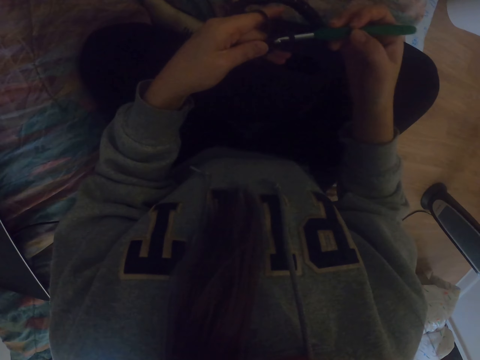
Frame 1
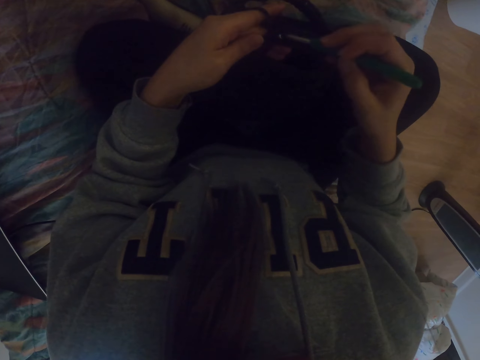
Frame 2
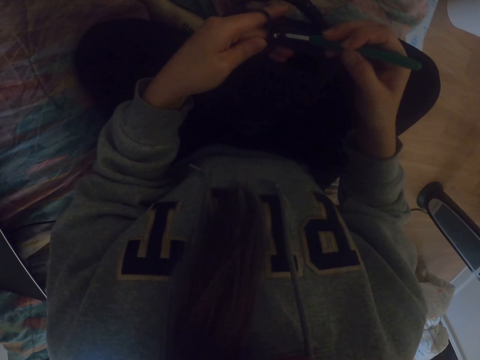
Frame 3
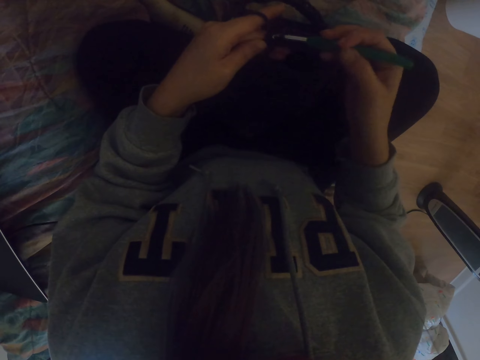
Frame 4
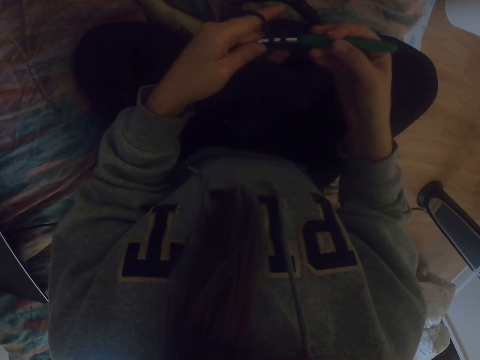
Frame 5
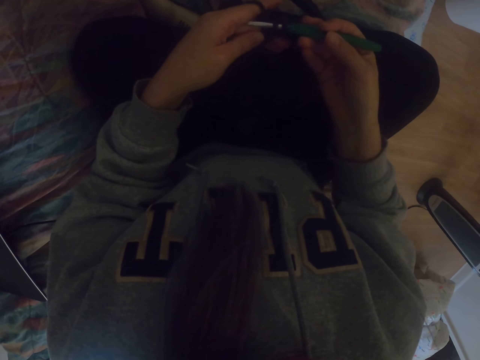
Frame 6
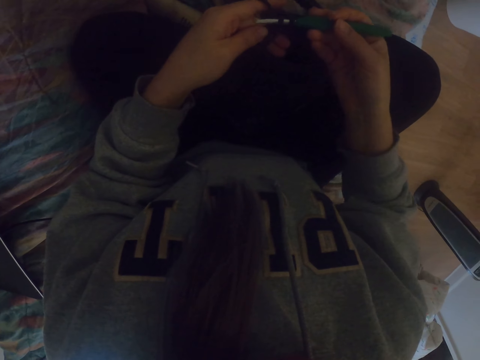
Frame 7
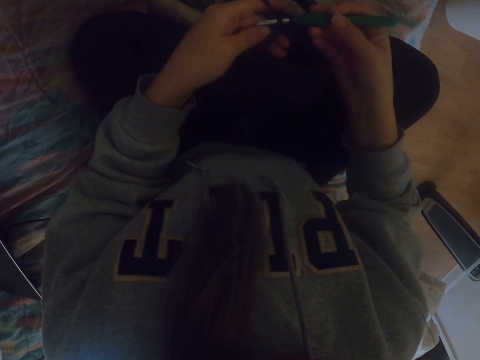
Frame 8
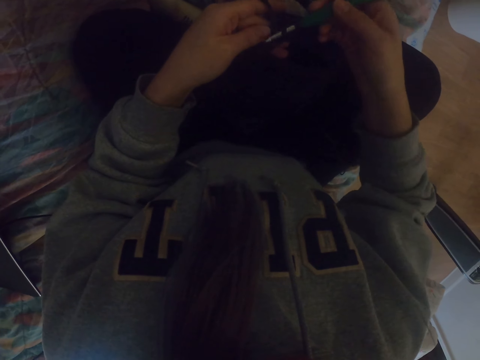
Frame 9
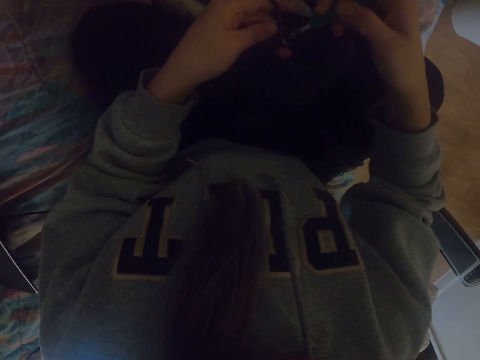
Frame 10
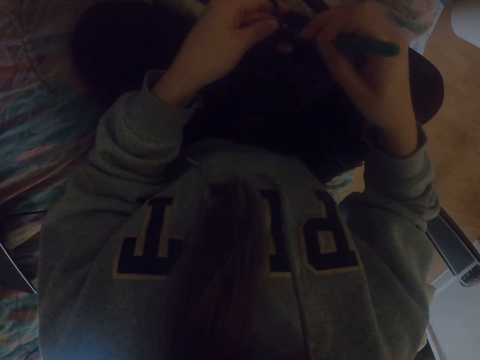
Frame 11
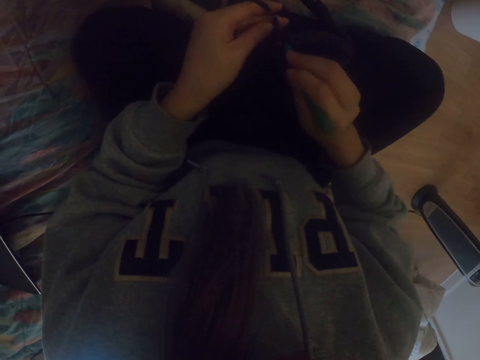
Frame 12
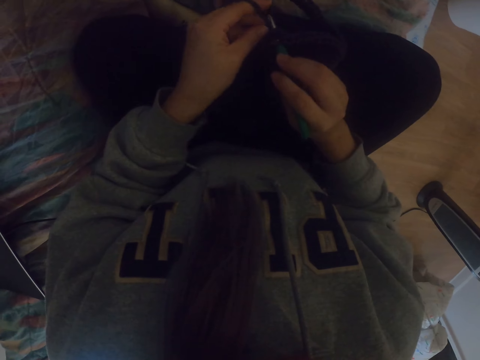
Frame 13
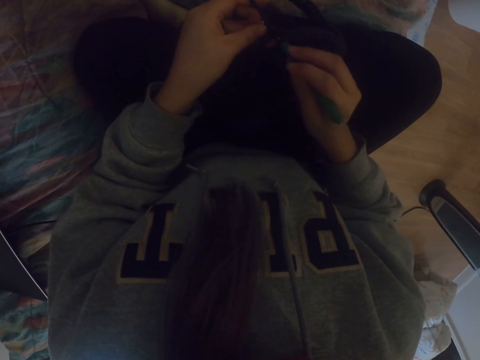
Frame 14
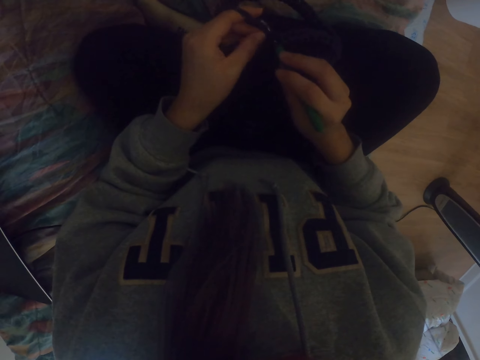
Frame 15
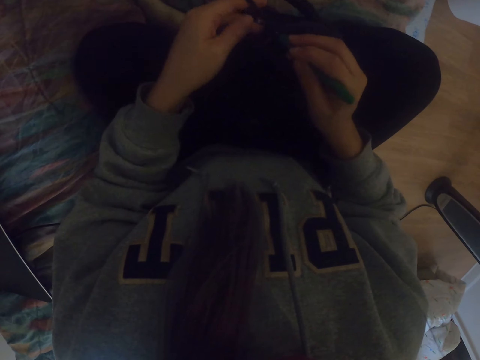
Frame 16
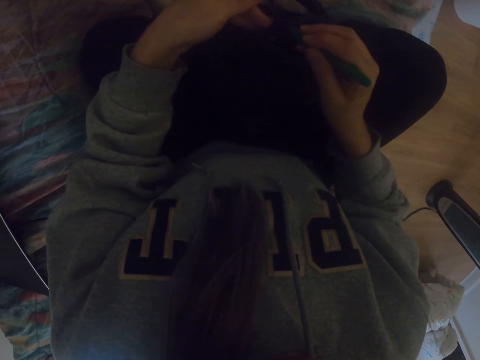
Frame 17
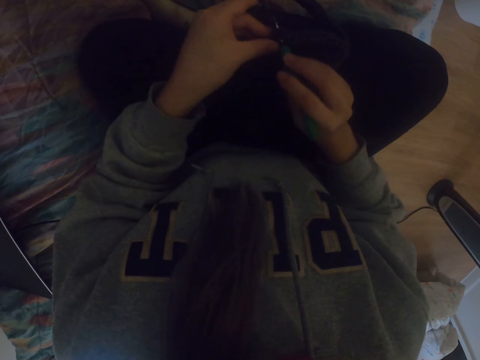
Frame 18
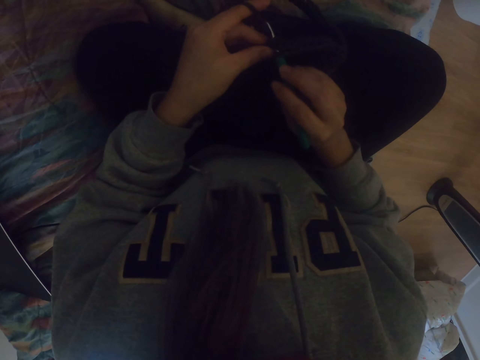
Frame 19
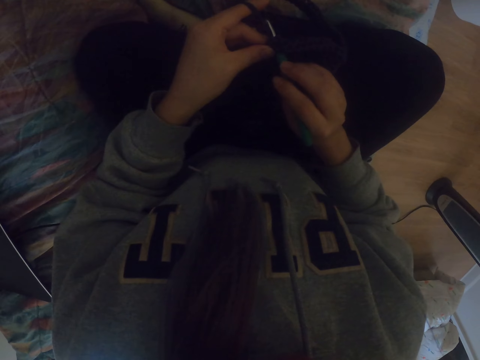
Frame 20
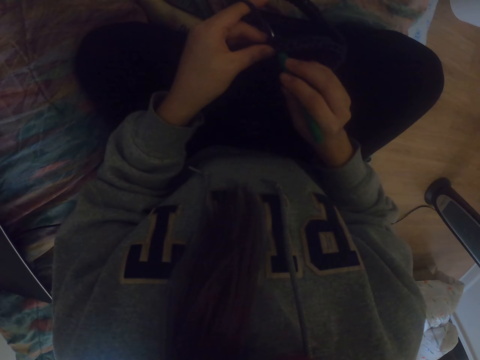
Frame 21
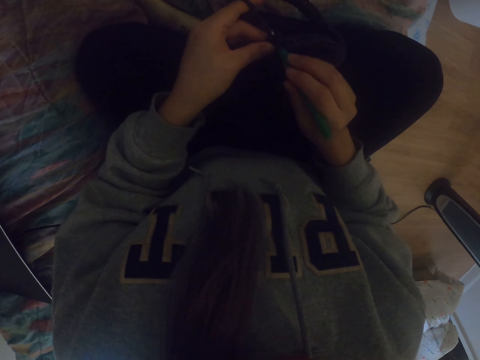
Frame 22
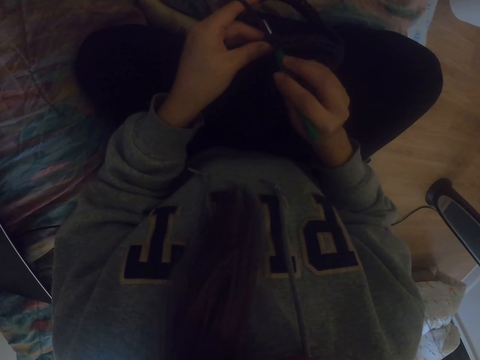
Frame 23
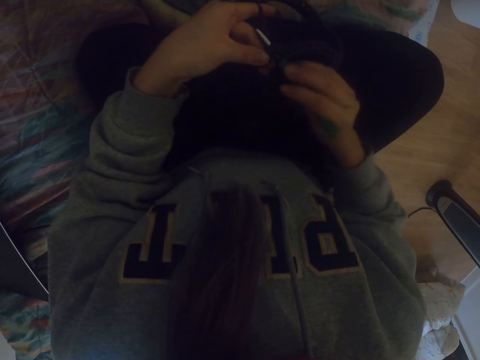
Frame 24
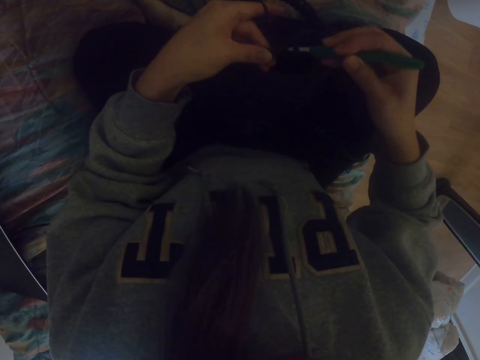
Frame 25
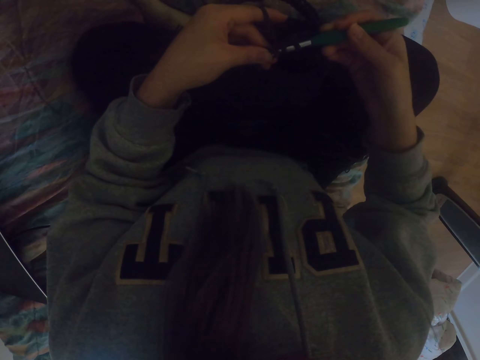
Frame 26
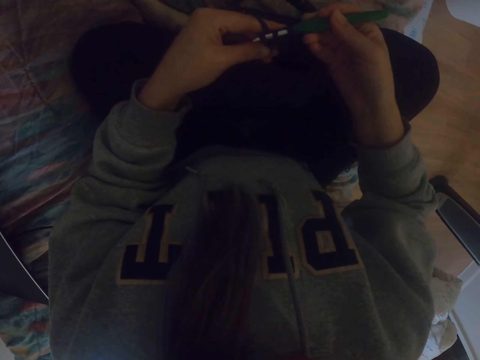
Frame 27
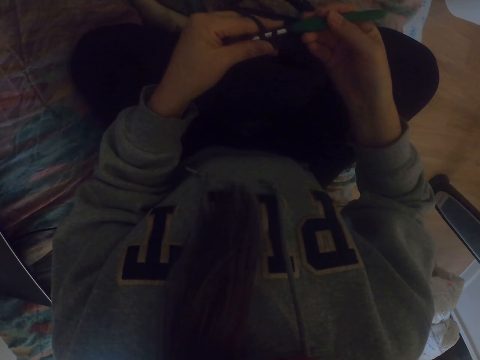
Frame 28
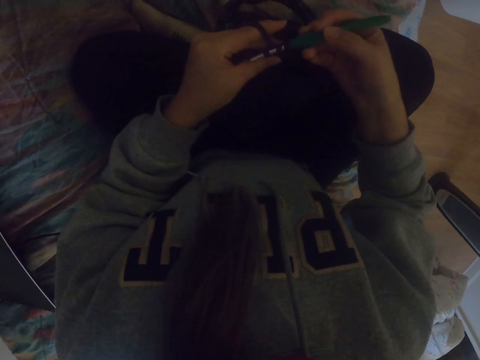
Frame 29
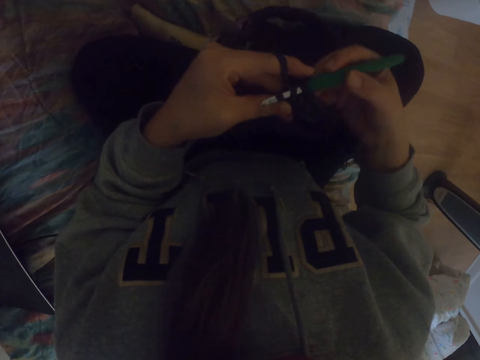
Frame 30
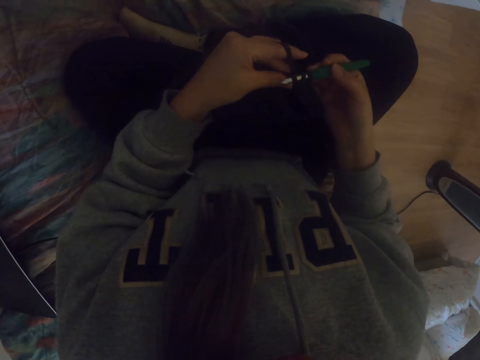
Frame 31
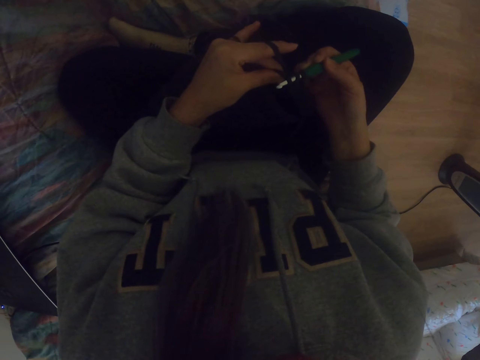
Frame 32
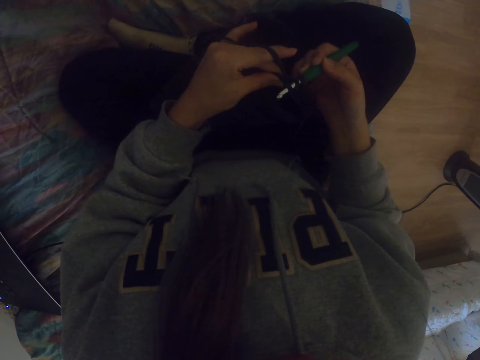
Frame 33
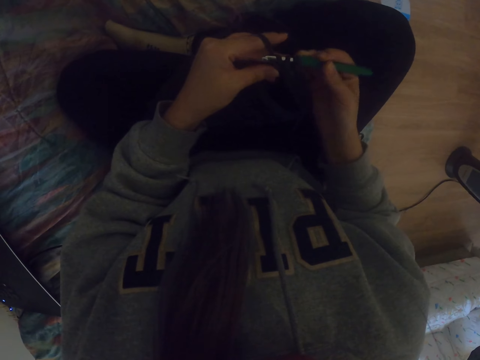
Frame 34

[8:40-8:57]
The camera wearer knits the fabric. They pull the thread with the crochet.

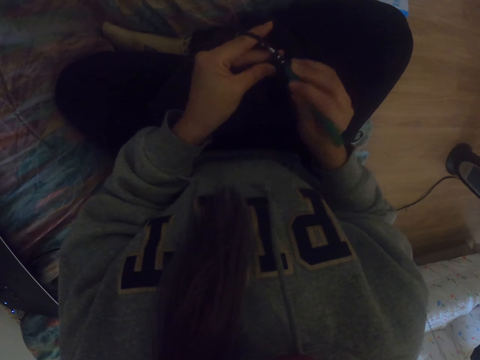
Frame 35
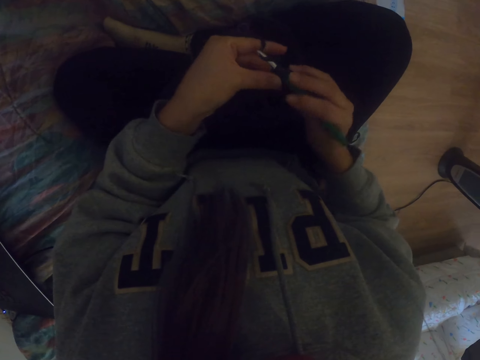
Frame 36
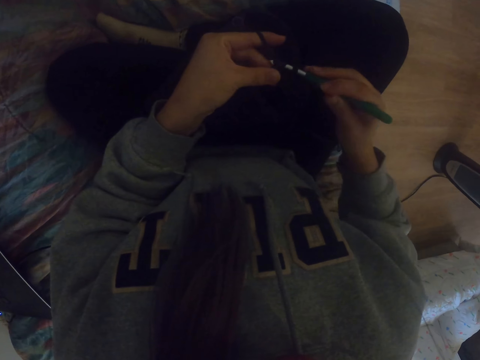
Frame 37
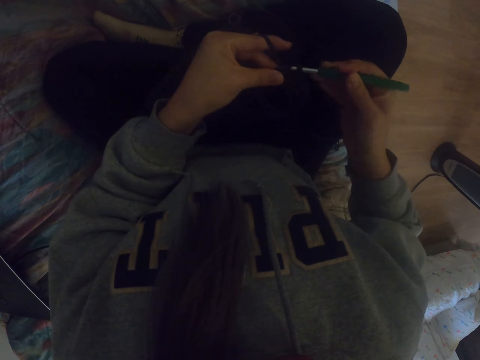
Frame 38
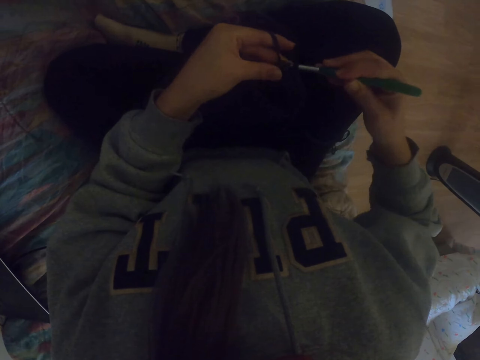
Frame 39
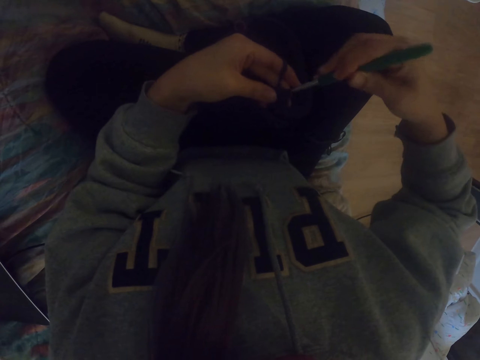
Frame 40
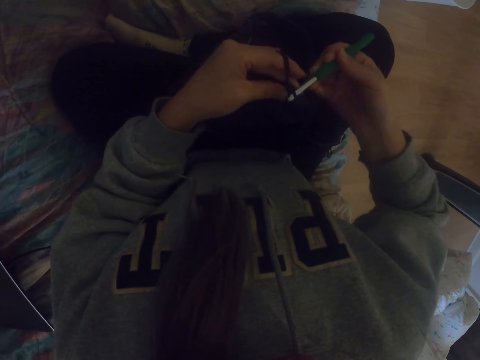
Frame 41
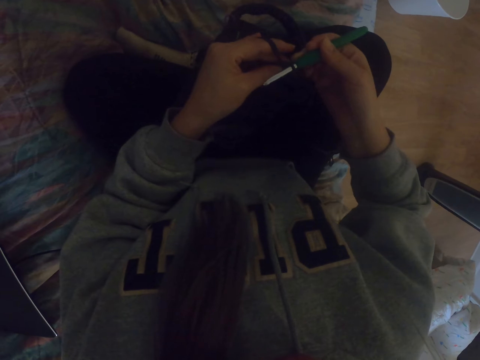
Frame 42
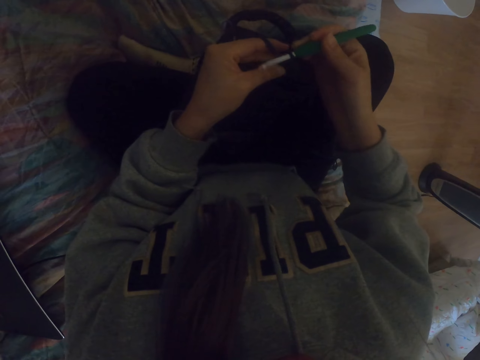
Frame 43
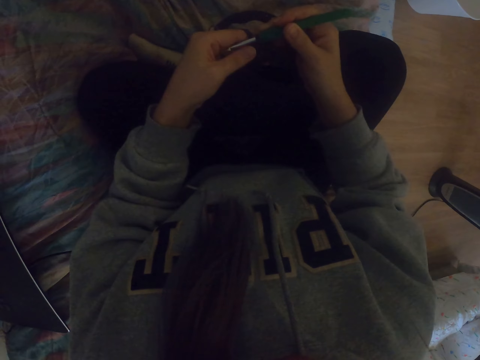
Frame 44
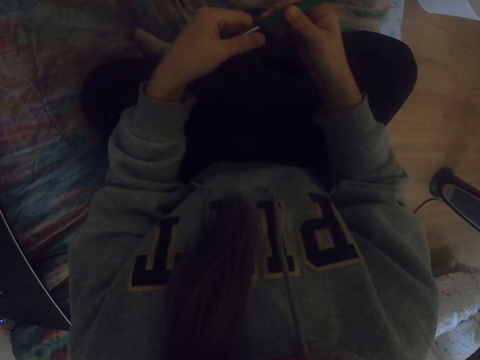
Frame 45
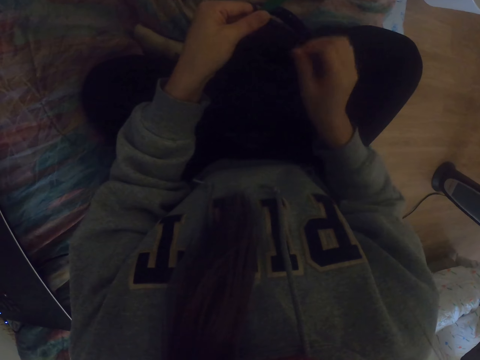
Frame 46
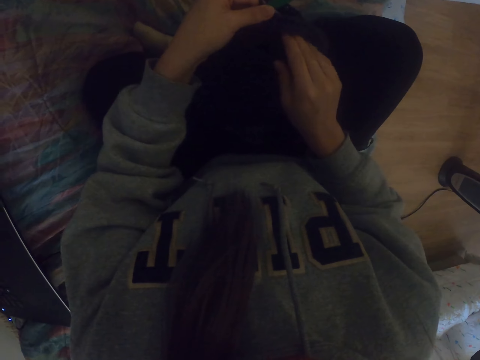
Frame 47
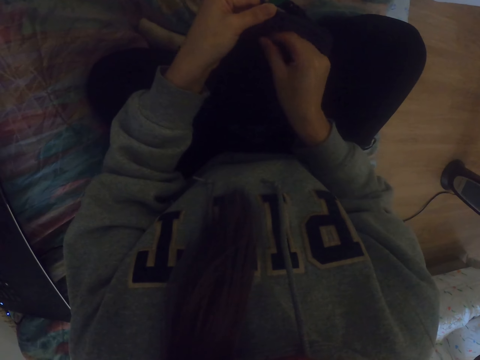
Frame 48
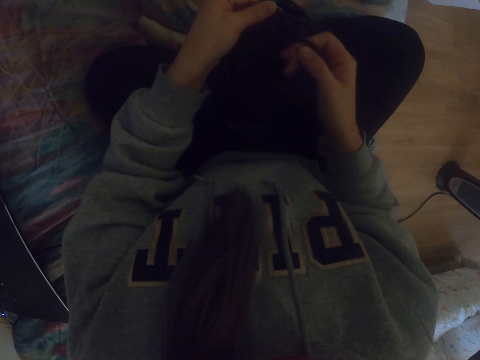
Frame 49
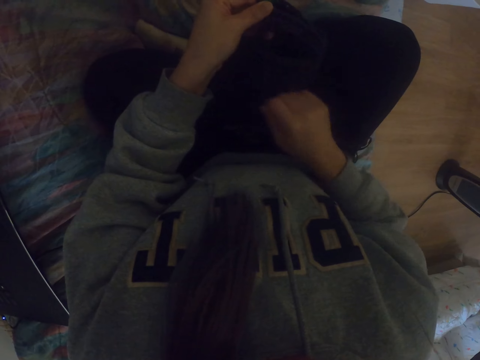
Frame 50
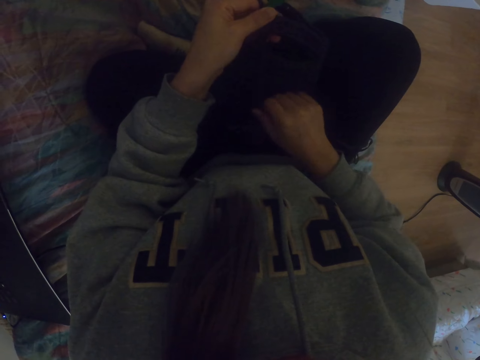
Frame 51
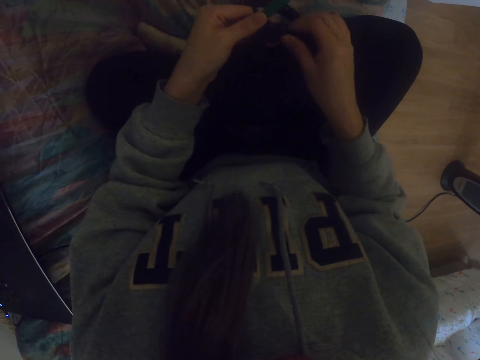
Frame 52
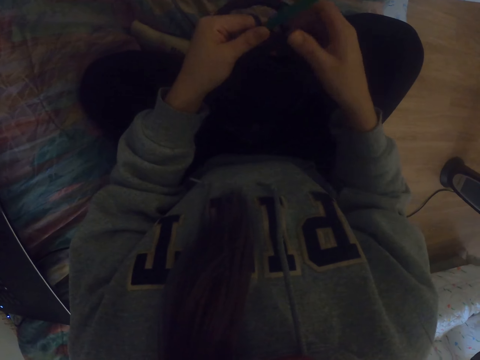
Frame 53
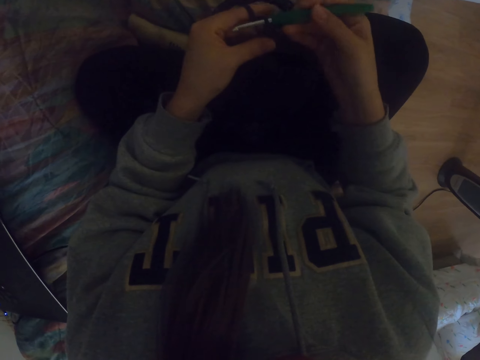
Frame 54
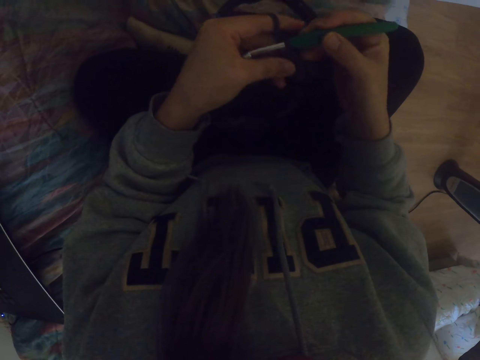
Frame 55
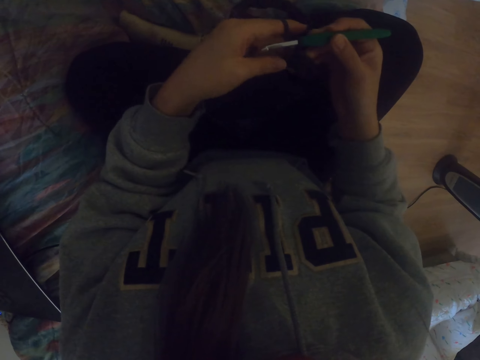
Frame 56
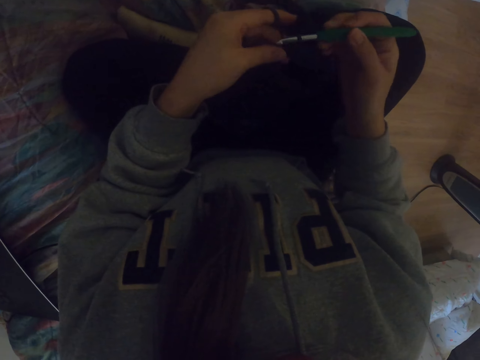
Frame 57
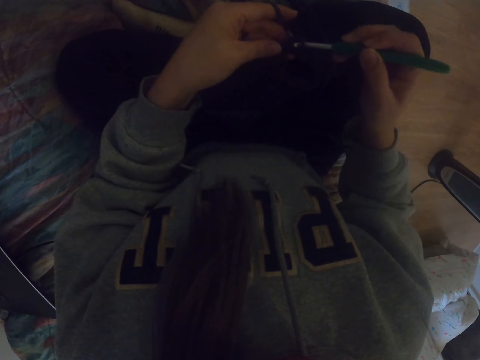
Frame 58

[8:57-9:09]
The camera wearer adjusts a yarn. They pull the thread. They hold the crochet hook. They touch the crochet.
